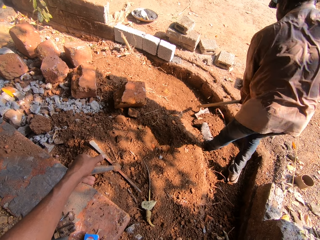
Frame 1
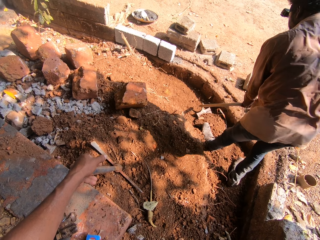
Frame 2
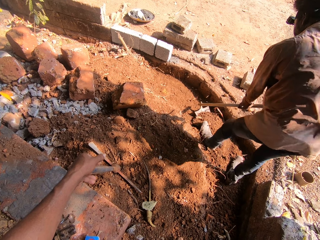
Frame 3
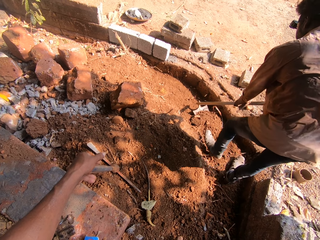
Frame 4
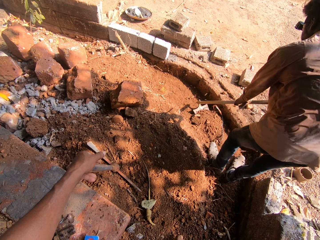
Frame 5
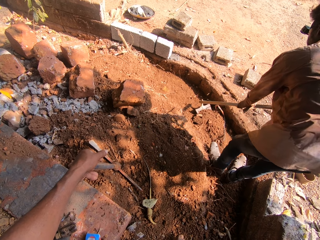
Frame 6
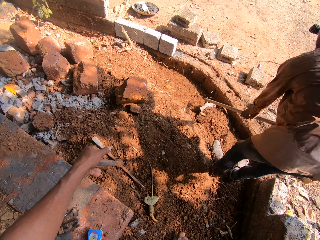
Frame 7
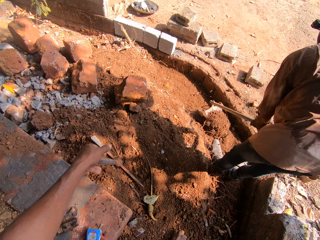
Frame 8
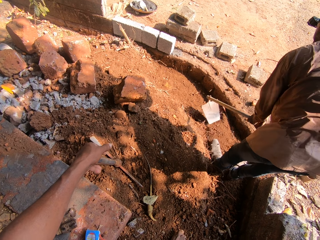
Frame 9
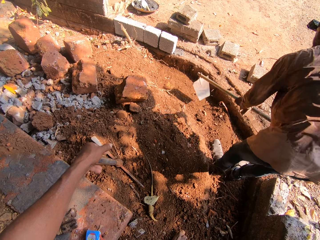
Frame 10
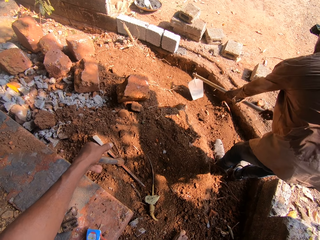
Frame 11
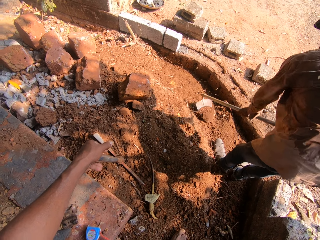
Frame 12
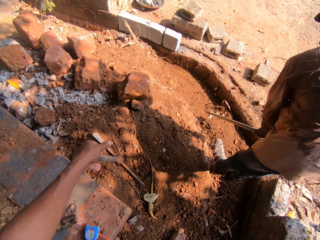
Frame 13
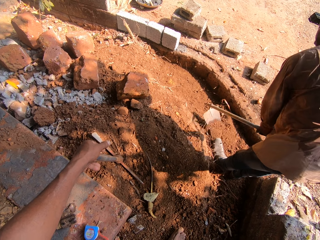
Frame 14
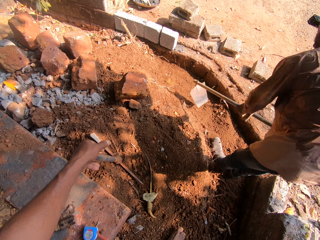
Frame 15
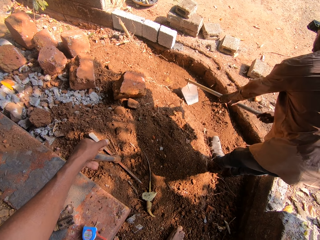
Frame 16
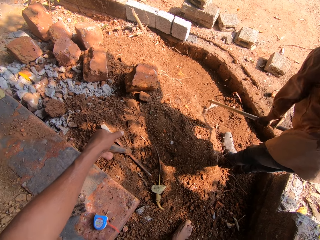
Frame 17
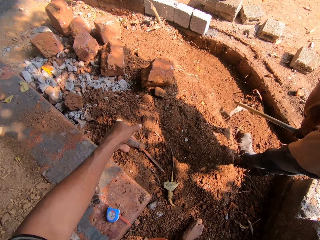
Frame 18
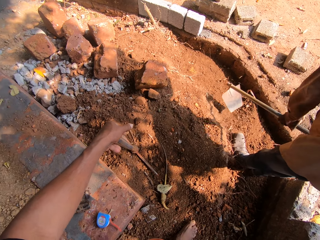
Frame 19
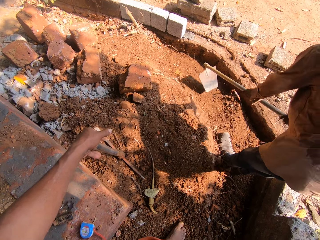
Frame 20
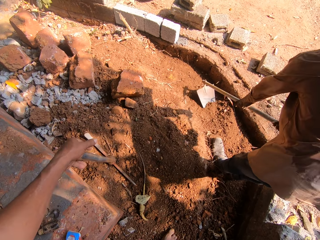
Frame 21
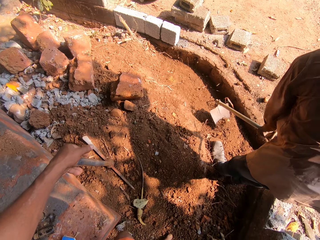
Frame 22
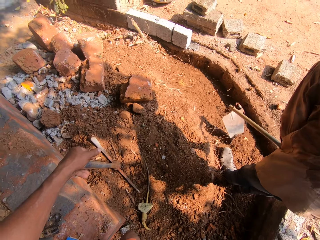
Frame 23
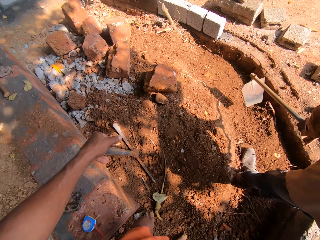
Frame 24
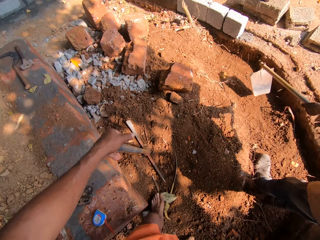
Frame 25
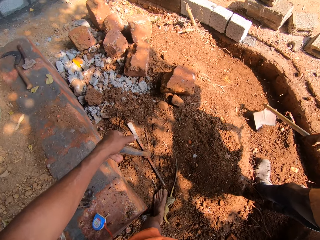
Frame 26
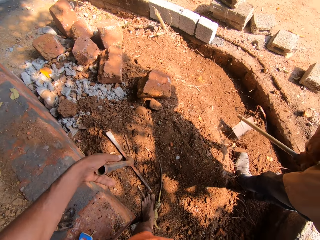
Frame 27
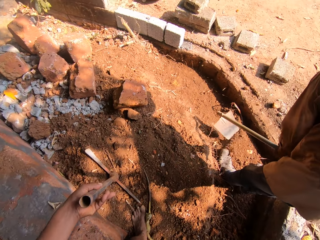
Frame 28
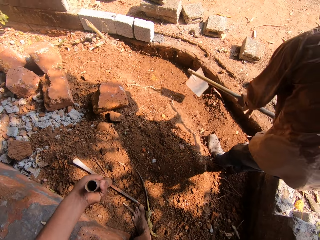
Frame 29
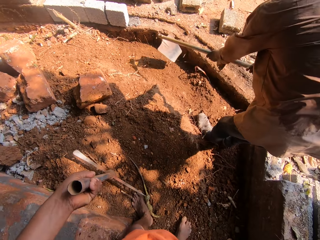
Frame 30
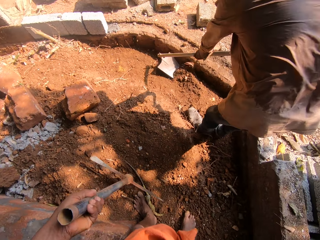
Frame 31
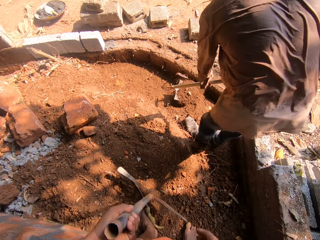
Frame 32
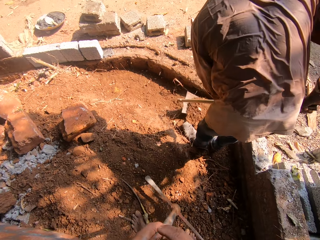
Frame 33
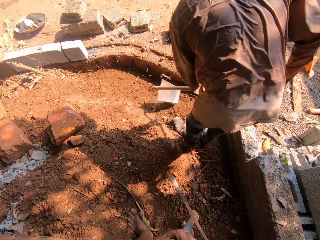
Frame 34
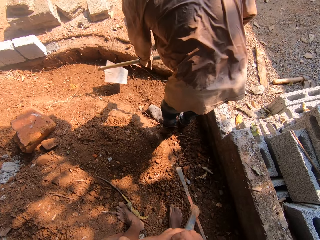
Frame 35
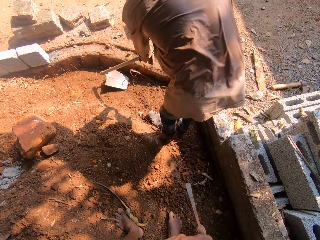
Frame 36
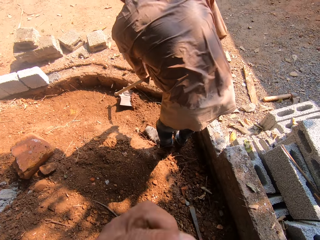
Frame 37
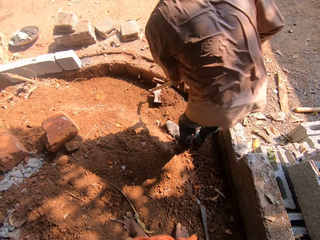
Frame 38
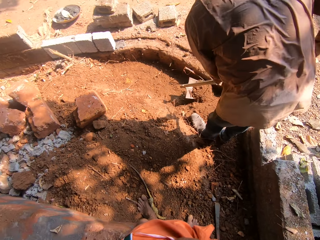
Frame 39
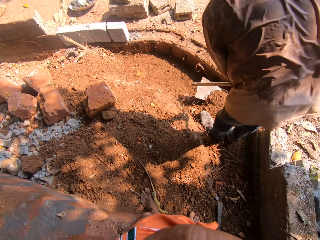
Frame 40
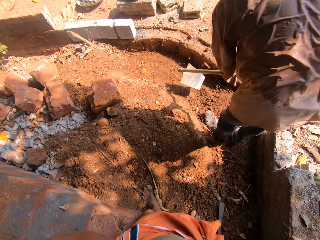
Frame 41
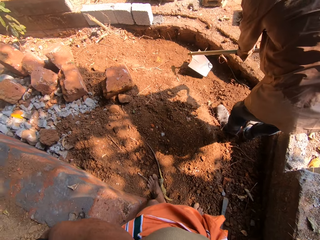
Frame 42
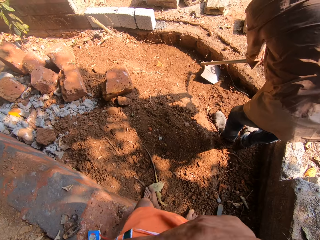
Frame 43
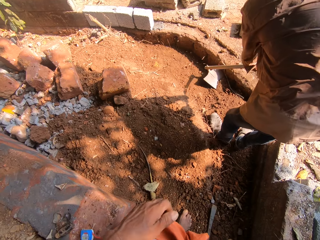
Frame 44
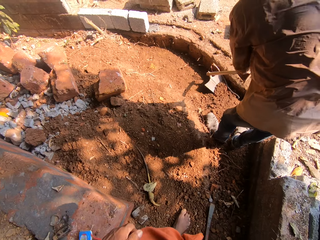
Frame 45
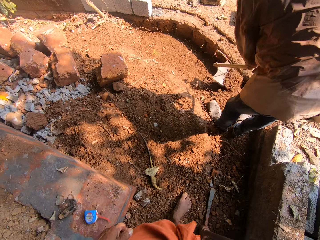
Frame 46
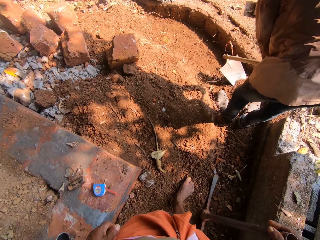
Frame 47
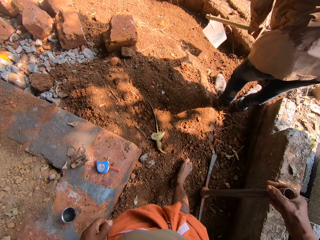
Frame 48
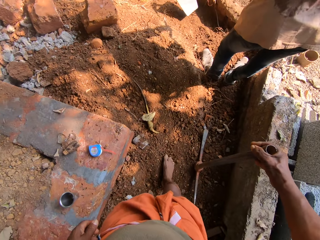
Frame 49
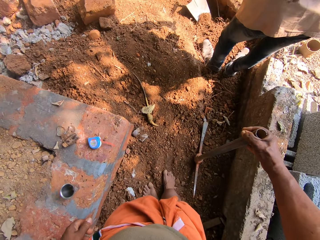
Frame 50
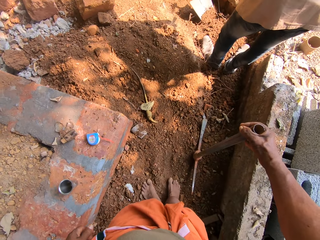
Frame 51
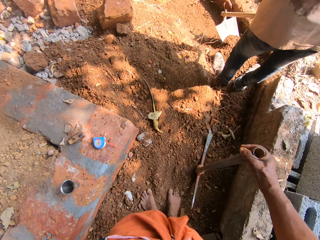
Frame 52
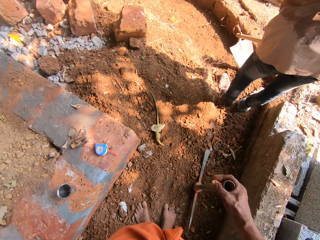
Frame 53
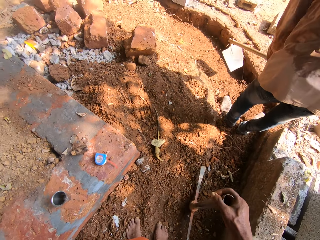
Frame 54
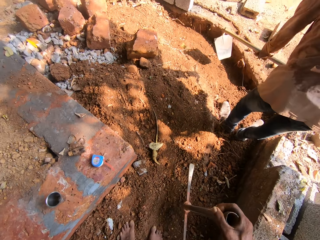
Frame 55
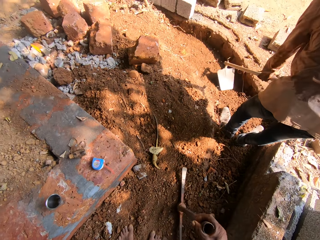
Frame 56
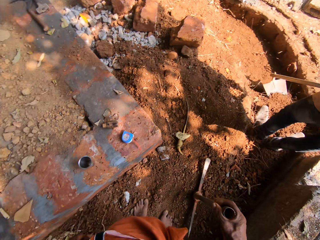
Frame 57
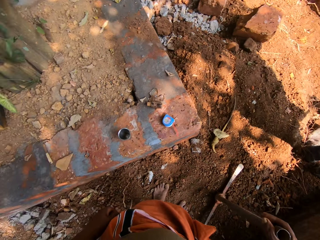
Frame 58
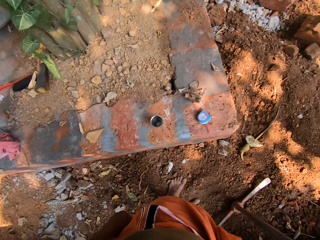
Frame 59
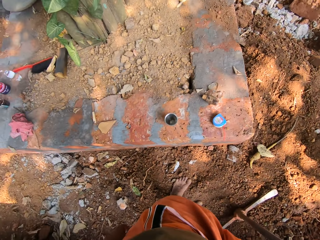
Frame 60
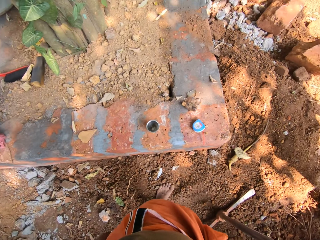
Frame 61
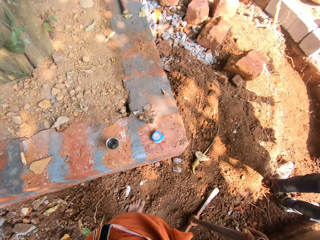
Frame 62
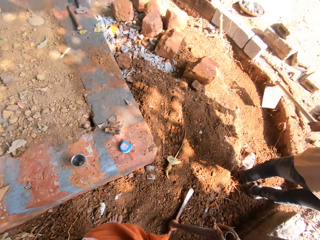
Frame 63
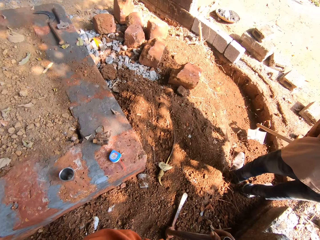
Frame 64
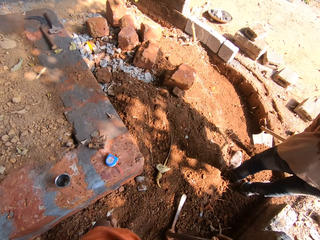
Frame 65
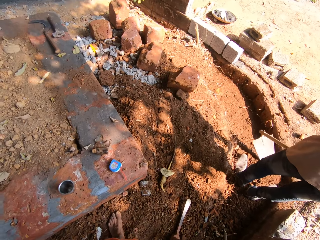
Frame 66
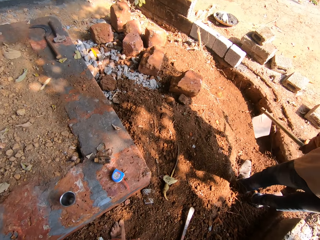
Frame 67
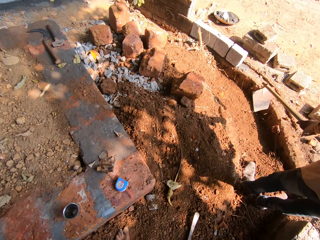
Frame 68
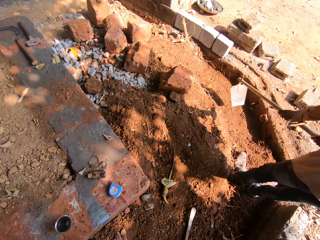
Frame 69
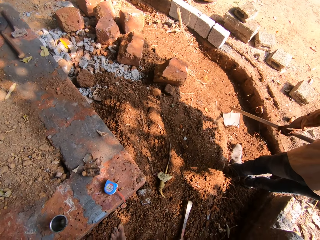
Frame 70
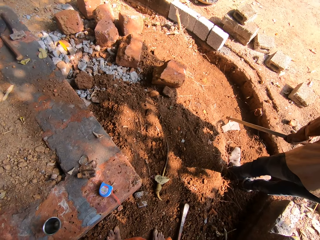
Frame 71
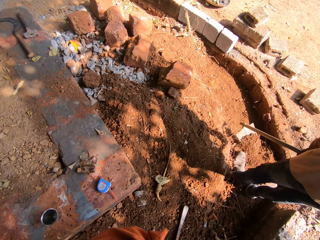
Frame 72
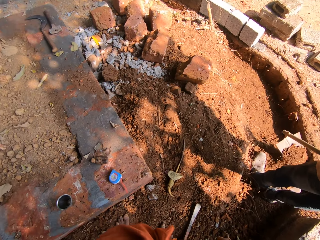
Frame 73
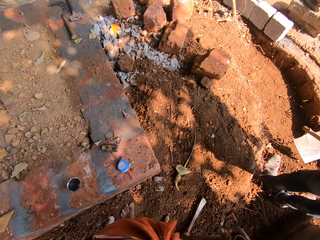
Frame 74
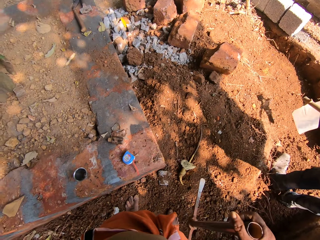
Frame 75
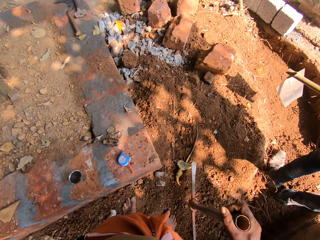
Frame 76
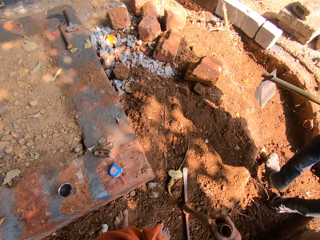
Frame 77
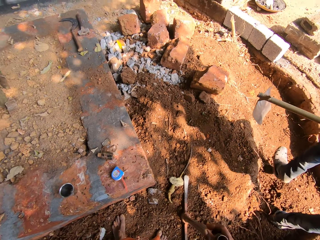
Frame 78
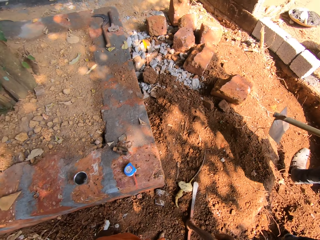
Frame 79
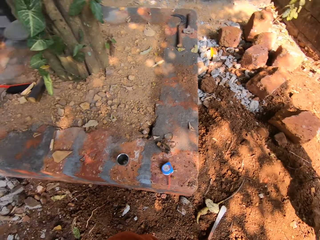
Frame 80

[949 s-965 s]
The camera wearer picks up the pick axe or mattock with his left hand. He passes the pick axe from his left hand to his right hand. He touches his face with his left hand. He hits the ground with the pick axe in his right hand. He interacts with the man in the building site. He turns around.

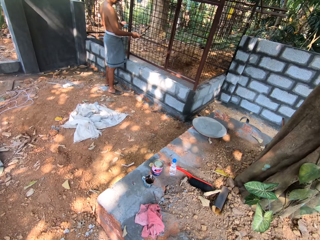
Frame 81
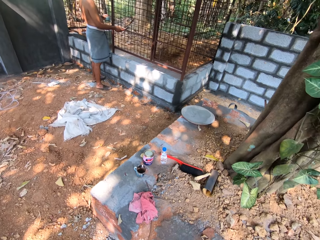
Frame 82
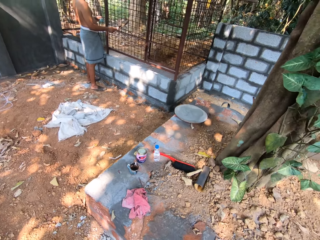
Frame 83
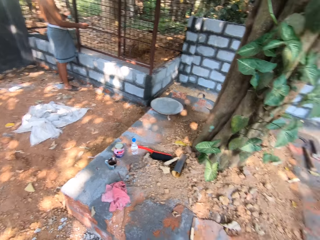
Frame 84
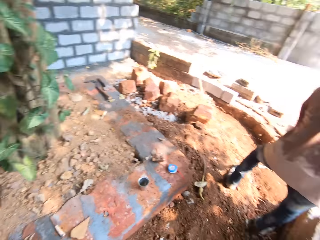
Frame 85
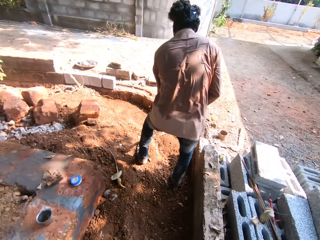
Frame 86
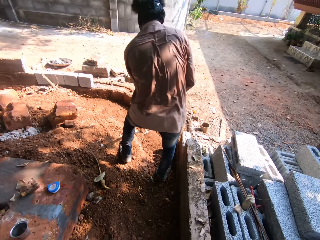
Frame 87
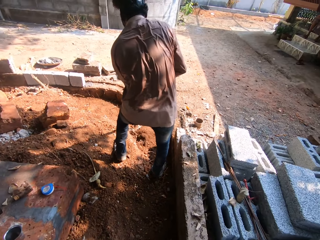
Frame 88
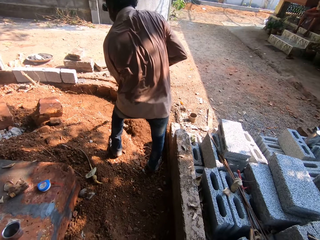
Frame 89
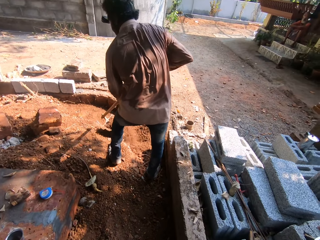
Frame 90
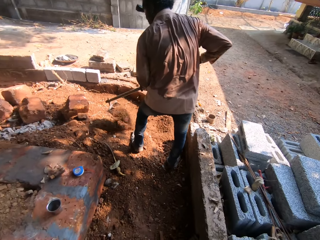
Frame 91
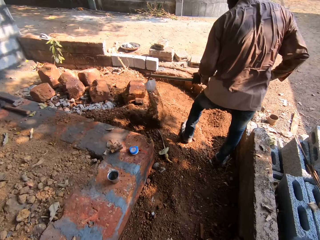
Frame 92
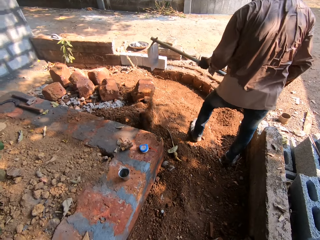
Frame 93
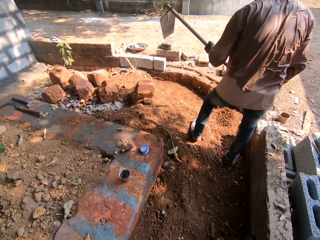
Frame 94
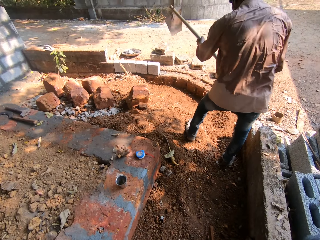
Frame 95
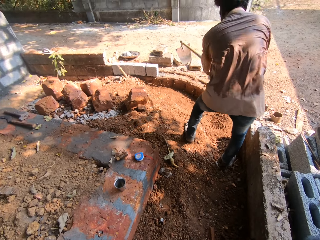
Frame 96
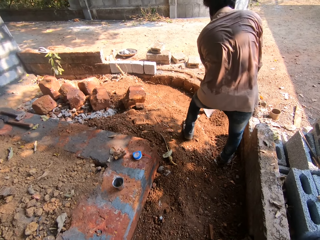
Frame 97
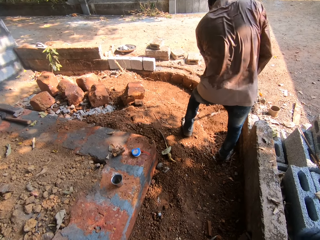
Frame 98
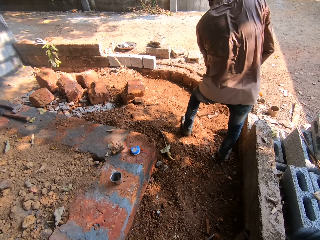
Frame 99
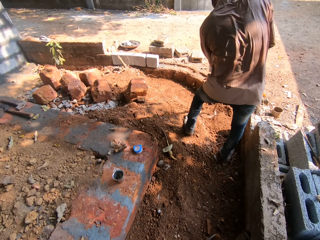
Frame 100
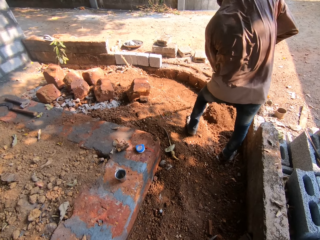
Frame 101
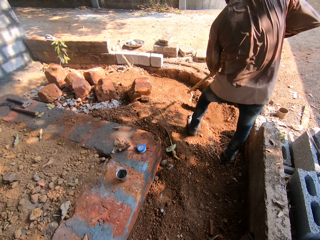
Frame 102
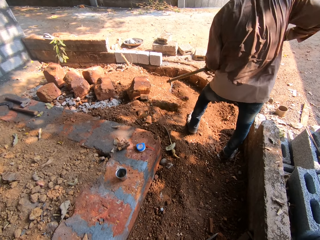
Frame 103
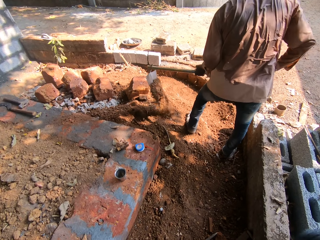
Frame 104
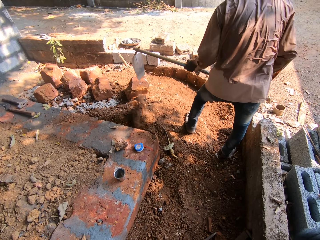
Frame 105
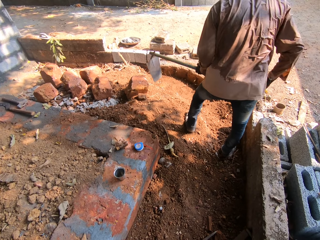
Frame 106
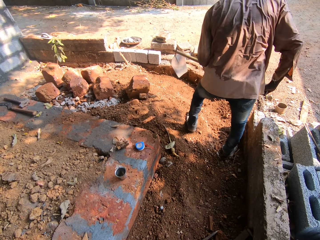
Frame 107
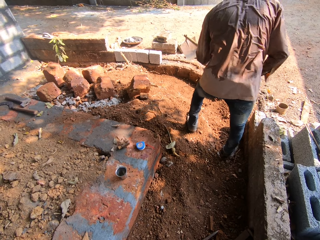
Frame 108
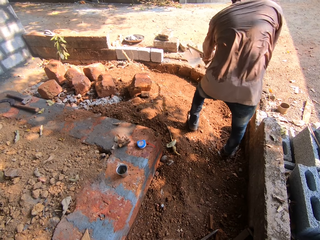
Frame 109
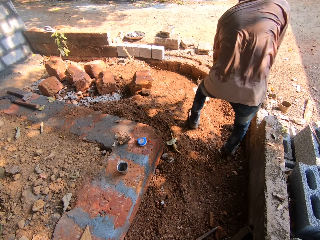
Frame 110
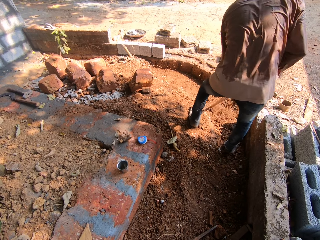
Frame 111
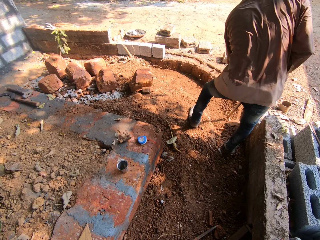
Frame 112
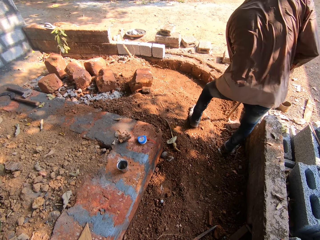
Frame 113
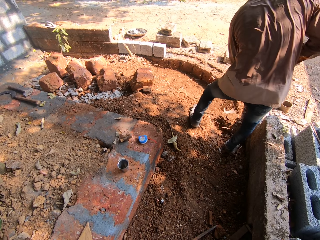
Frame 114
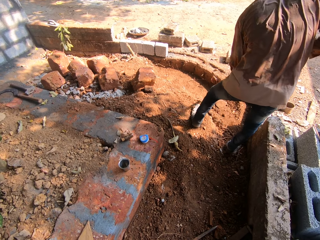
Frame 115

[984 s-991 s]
The man moves sand in the building site with the shovel in both hands.
